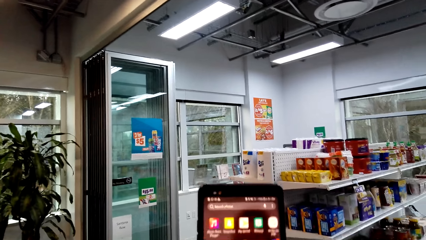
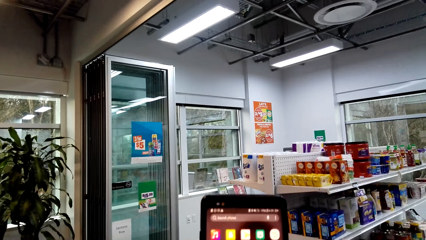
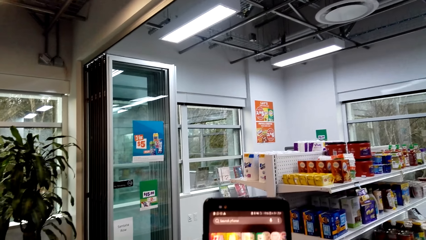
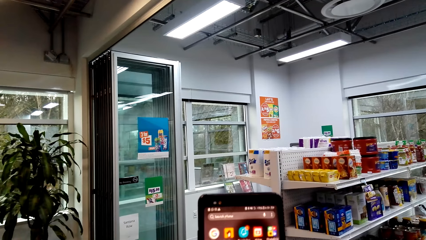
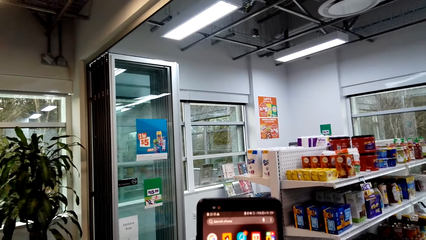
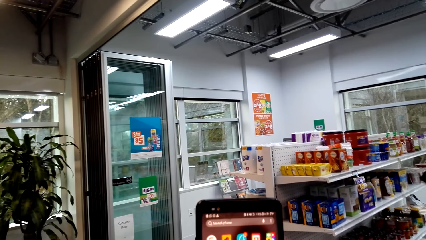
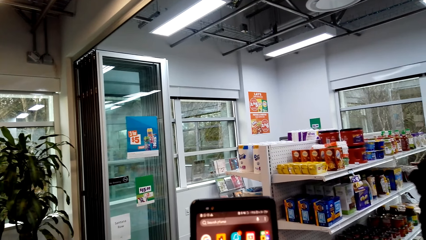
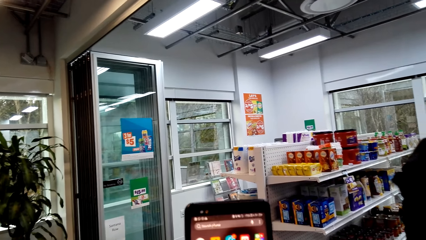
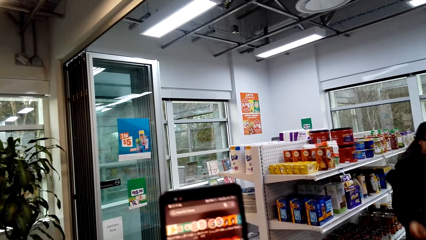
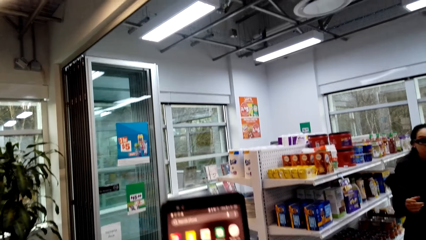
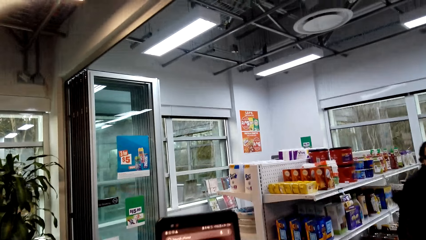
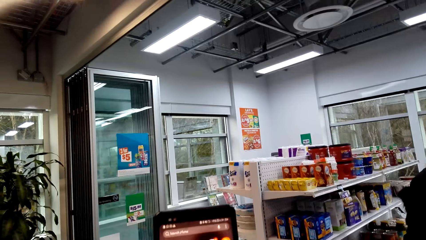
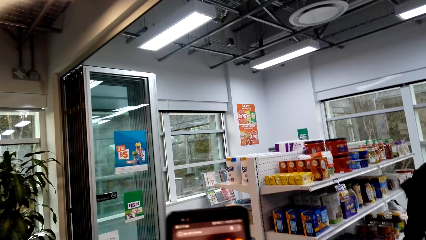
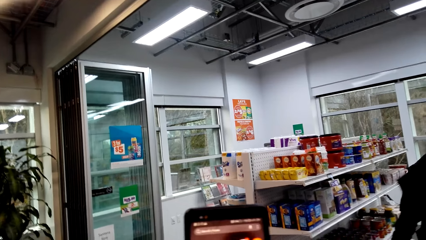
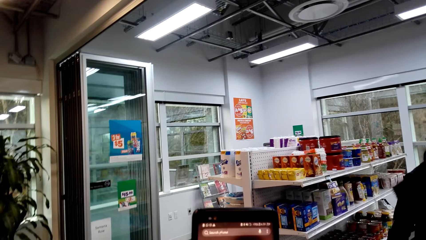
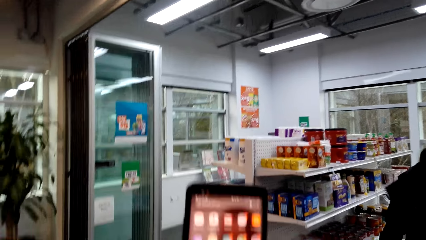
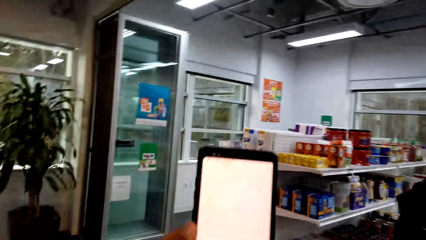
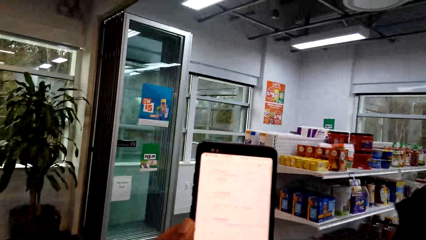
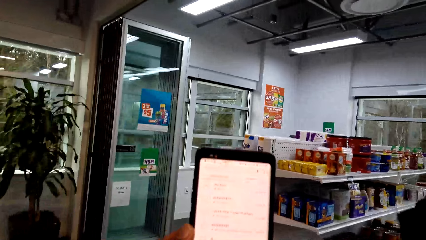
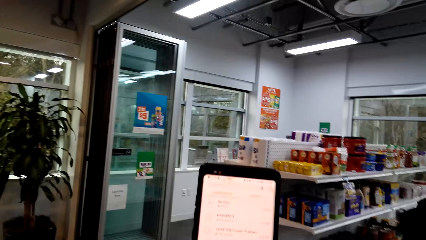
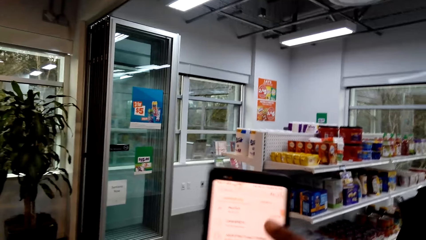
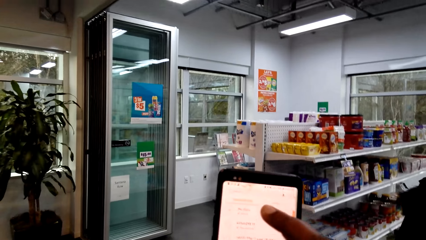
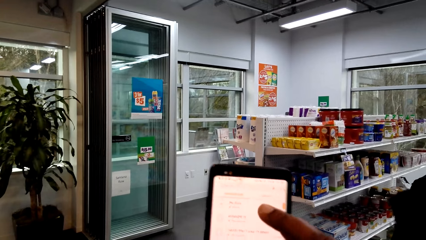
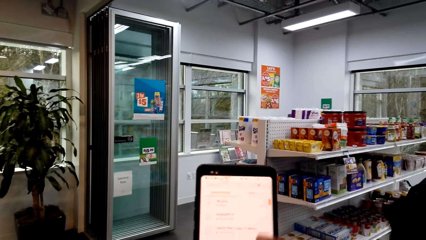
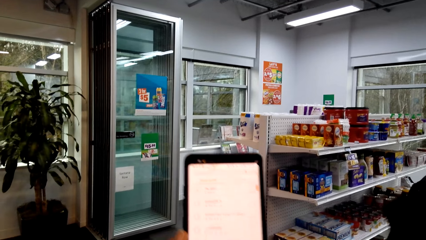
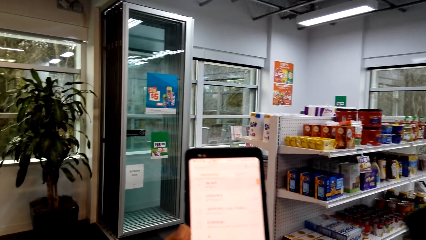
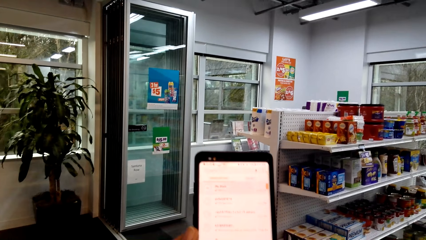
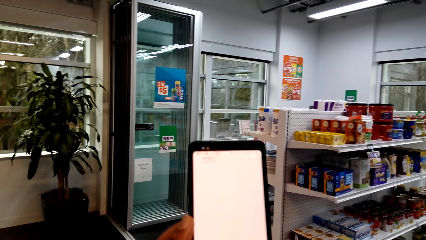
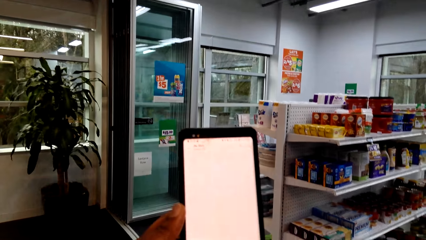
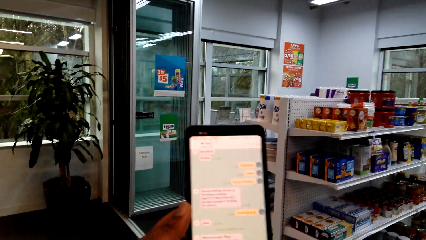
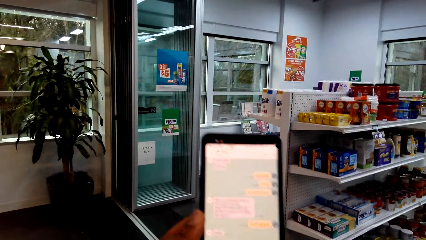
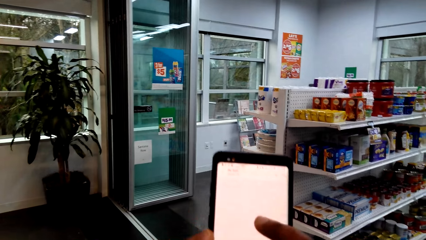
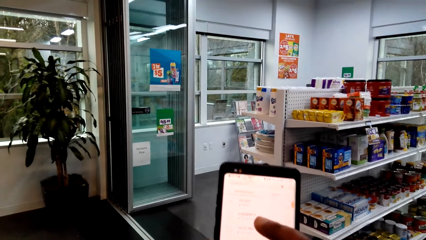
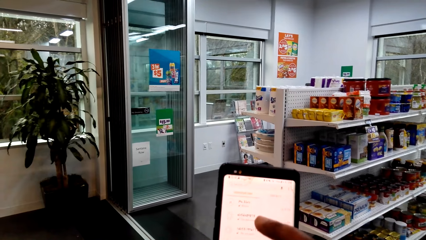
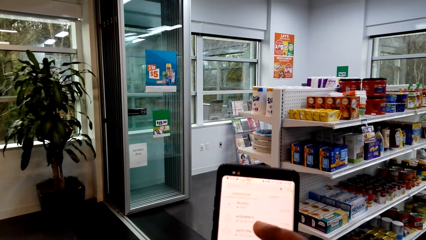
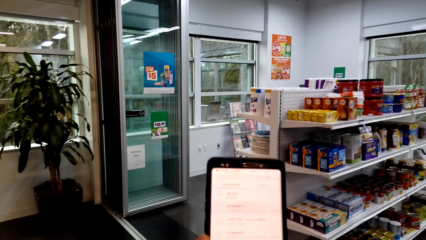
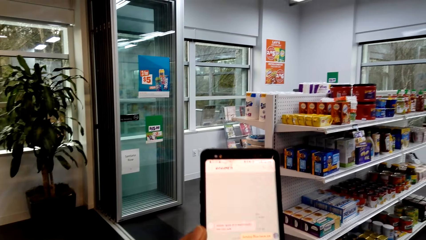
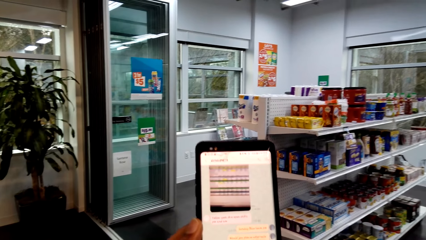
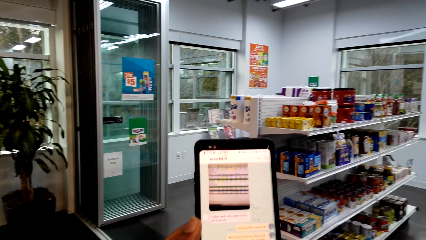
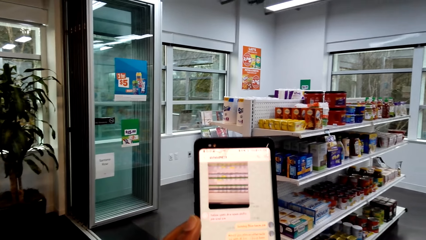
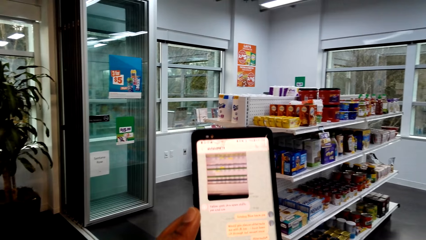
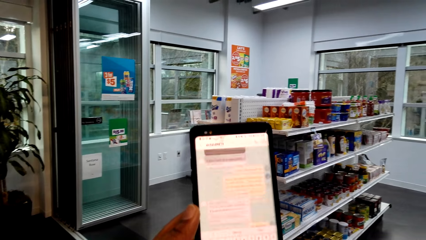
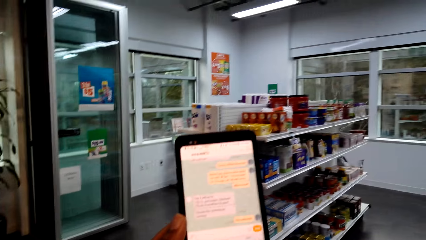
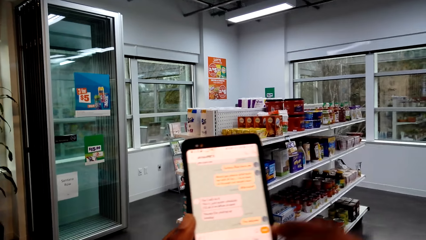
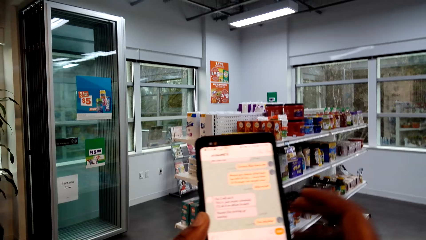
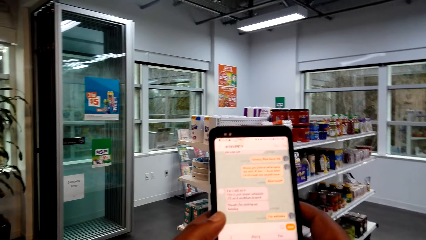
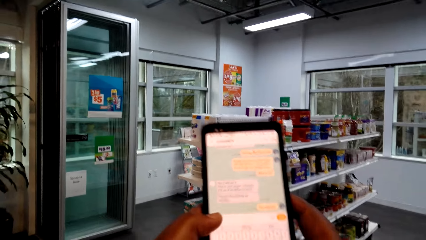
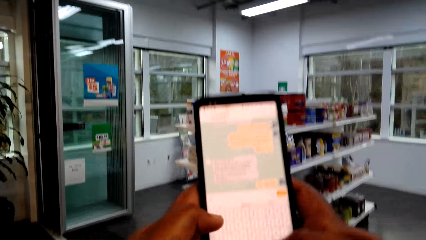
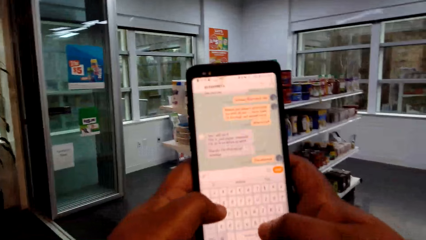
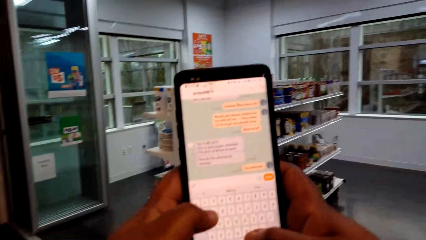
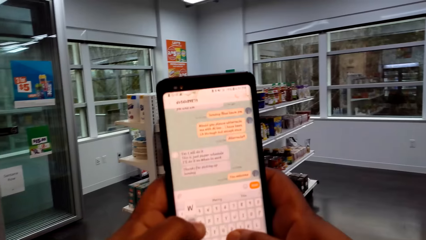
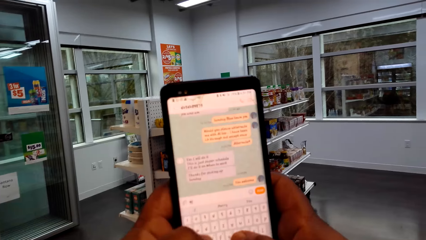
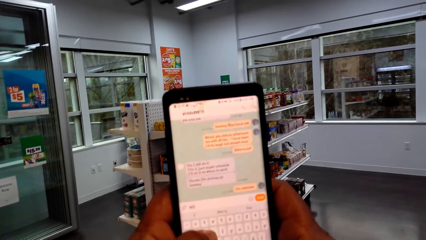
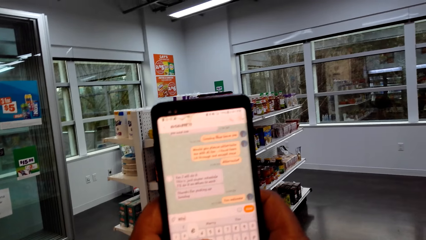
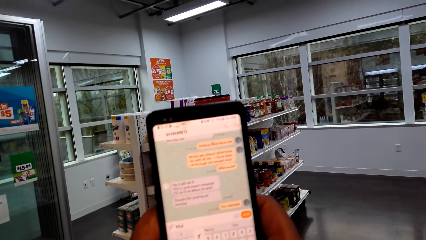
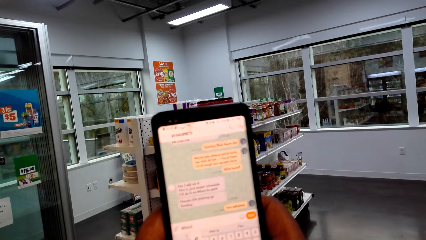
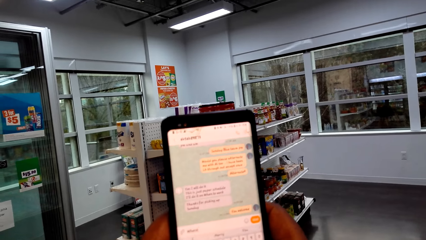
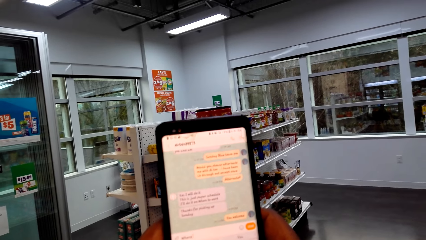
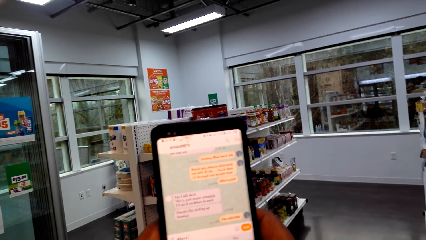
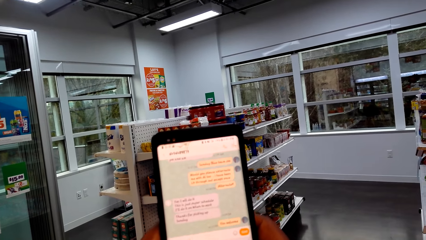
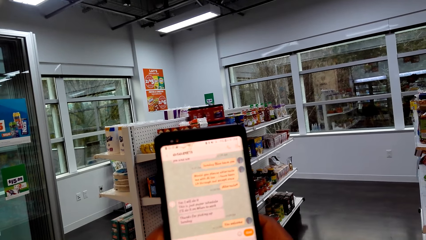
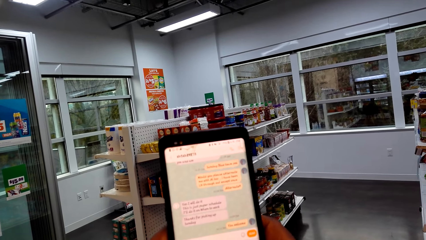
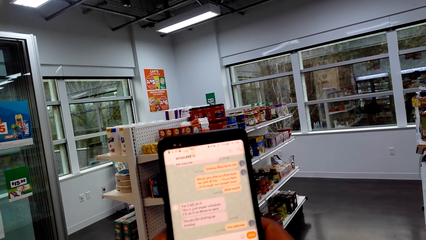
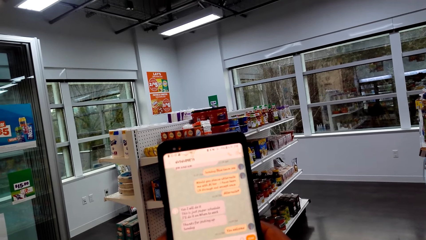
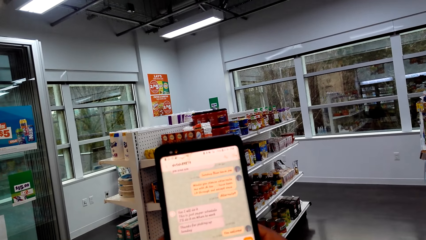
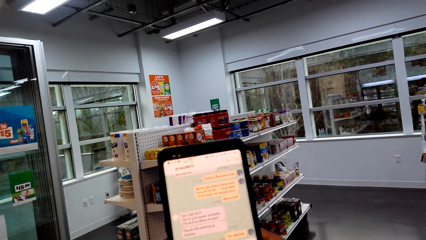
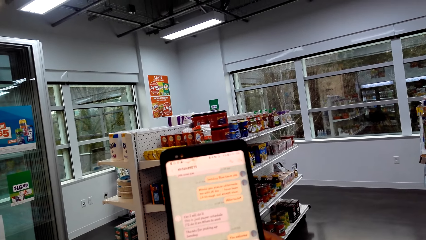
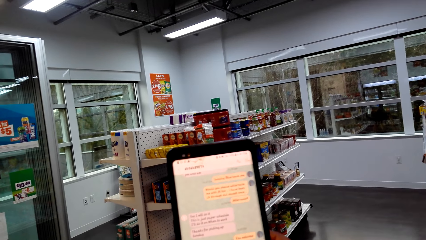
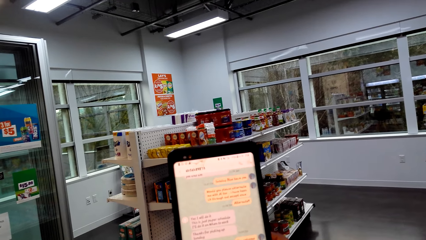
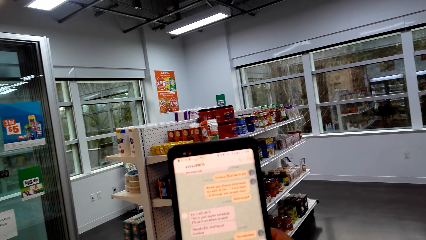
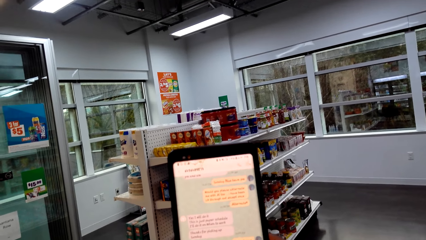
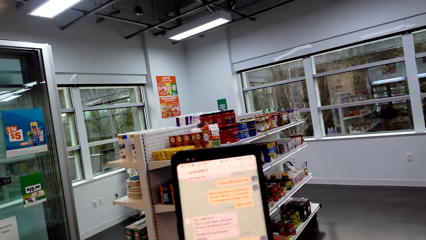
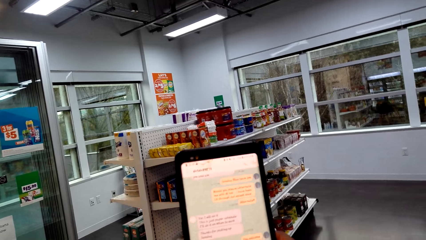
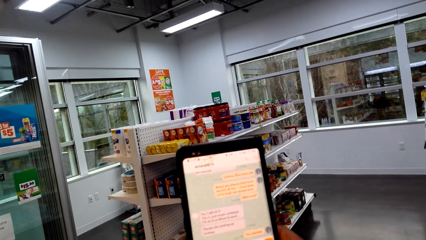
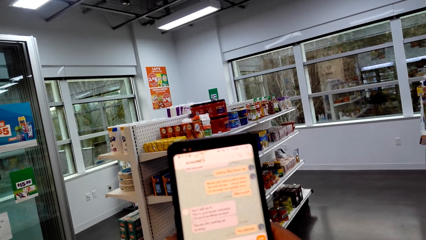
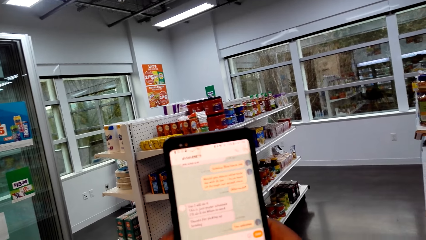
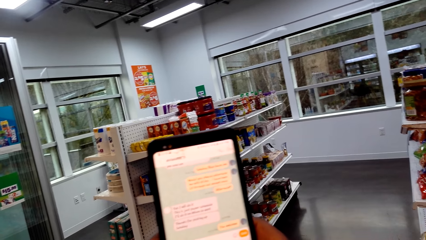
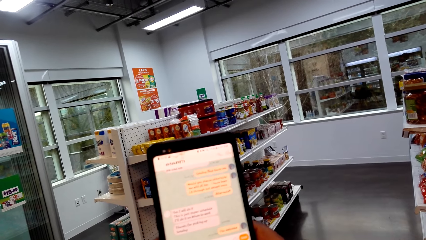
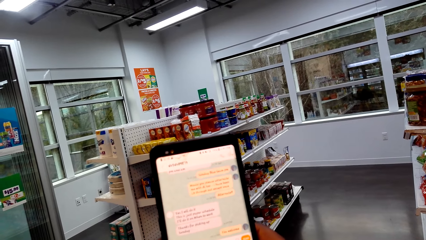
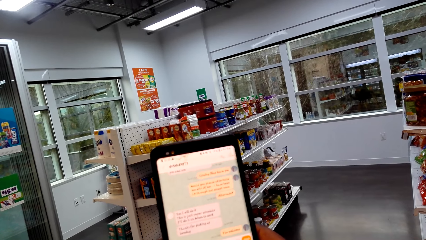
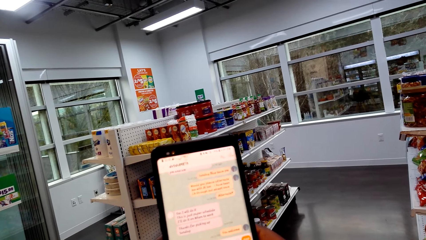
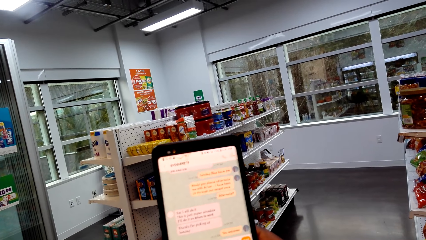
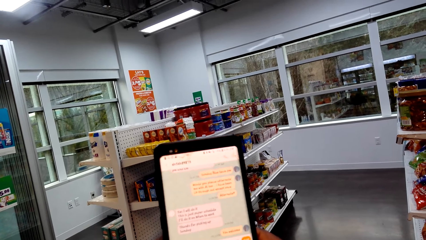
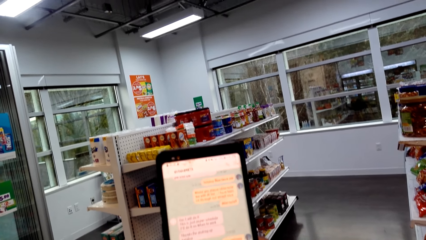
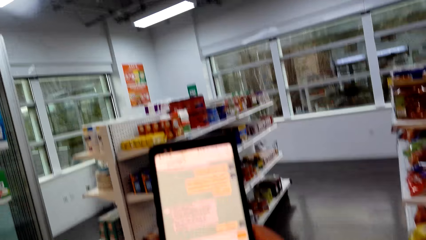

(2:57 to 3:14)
The camera wearer types on their cellphone. They stare at the cellphone.
